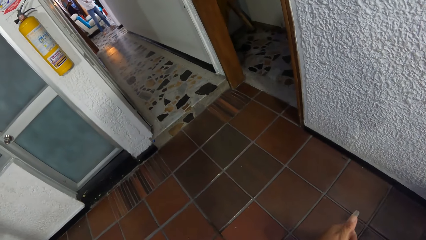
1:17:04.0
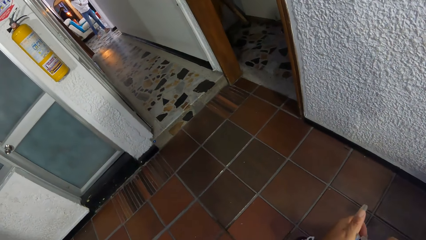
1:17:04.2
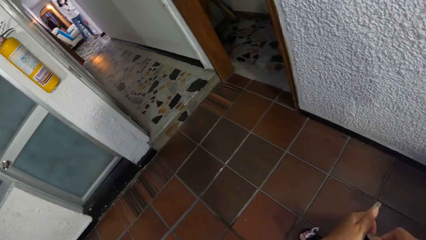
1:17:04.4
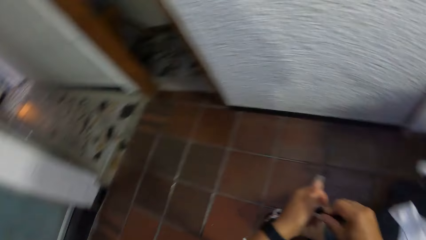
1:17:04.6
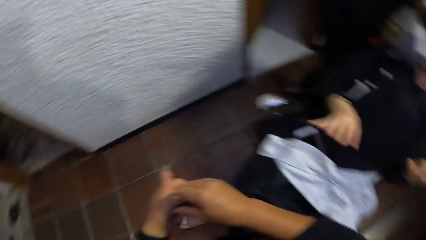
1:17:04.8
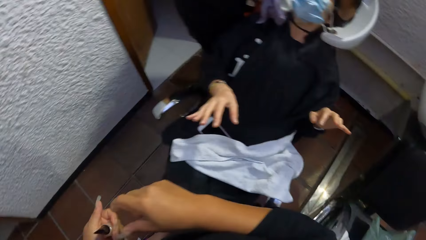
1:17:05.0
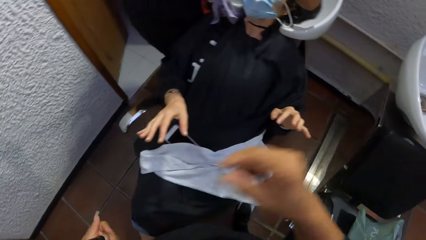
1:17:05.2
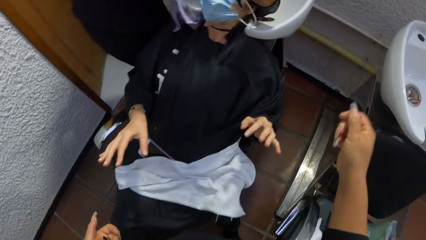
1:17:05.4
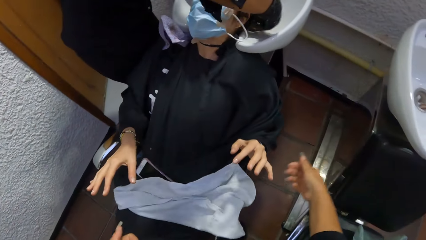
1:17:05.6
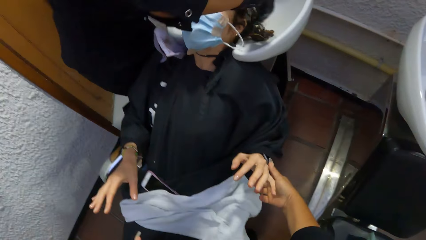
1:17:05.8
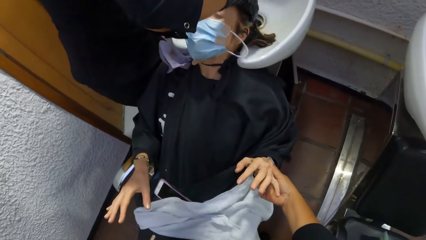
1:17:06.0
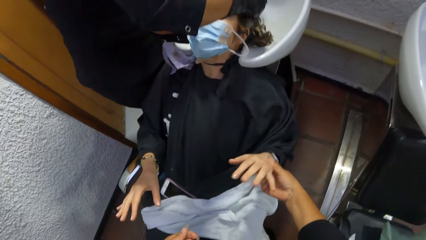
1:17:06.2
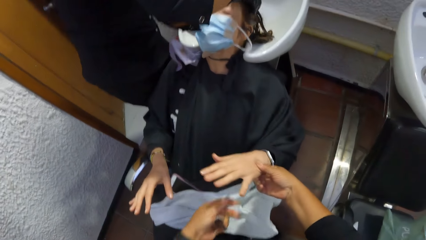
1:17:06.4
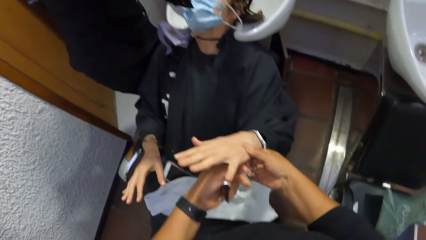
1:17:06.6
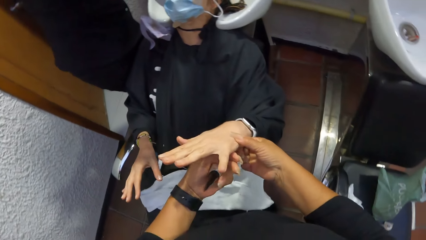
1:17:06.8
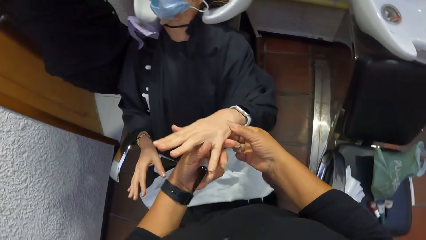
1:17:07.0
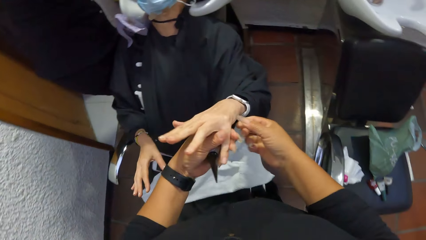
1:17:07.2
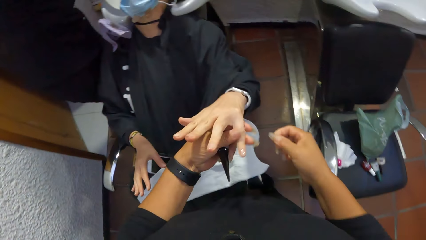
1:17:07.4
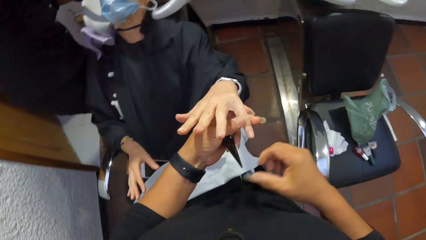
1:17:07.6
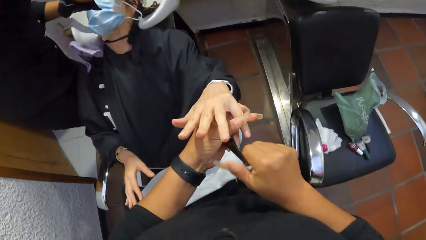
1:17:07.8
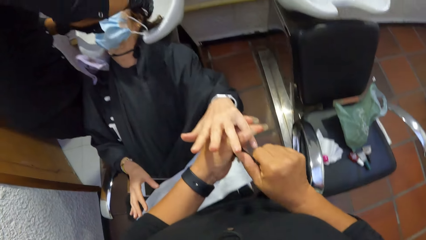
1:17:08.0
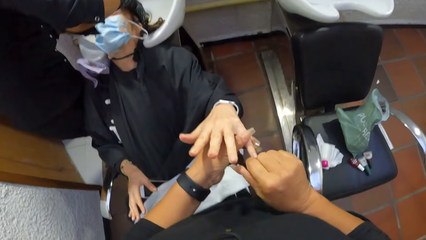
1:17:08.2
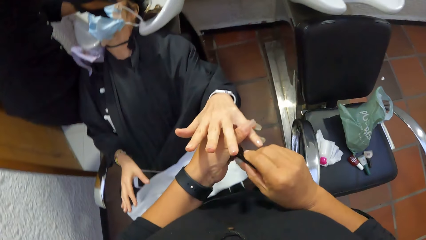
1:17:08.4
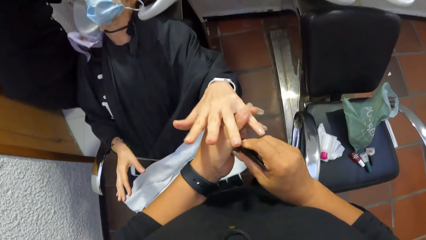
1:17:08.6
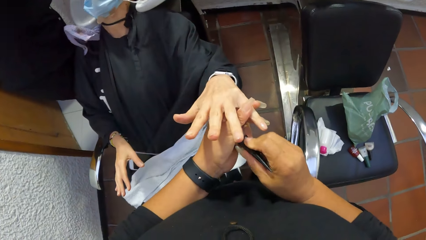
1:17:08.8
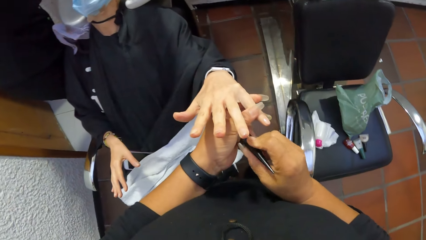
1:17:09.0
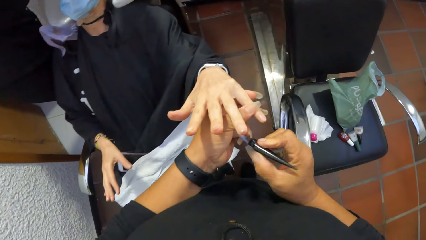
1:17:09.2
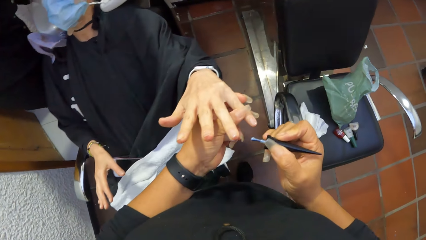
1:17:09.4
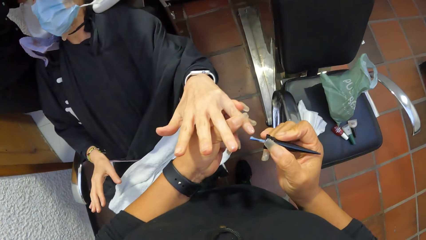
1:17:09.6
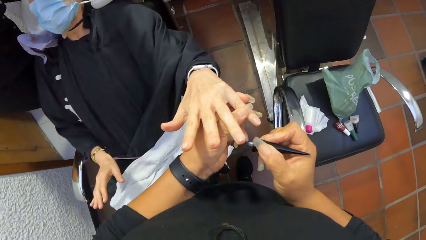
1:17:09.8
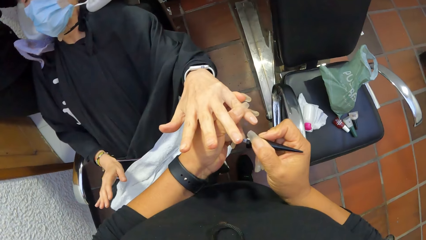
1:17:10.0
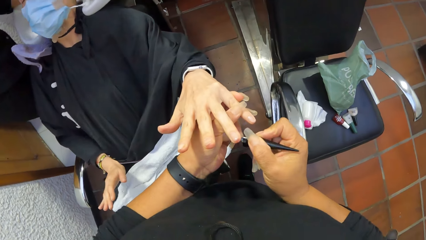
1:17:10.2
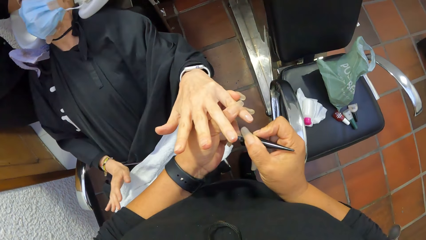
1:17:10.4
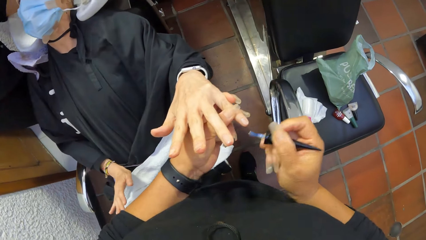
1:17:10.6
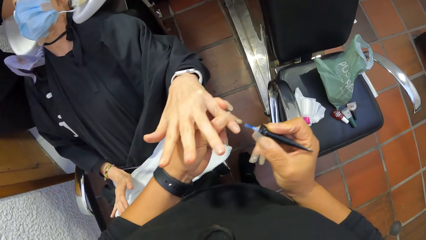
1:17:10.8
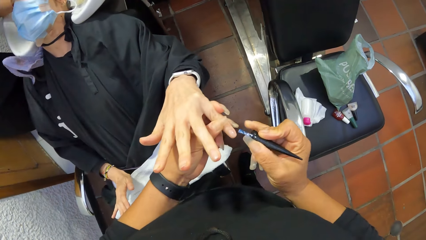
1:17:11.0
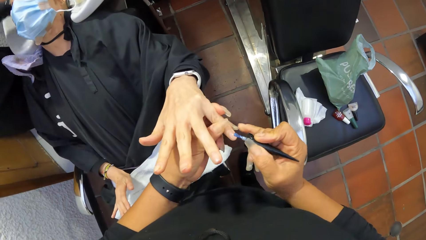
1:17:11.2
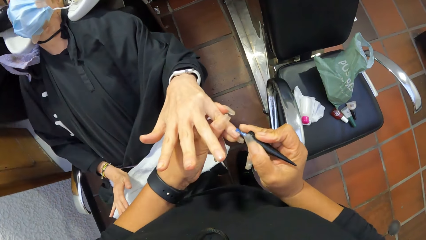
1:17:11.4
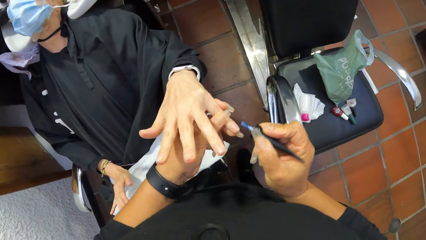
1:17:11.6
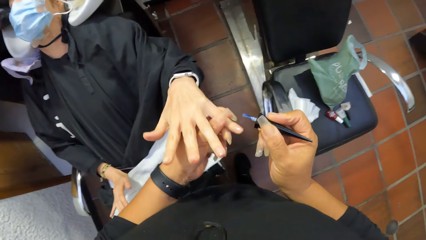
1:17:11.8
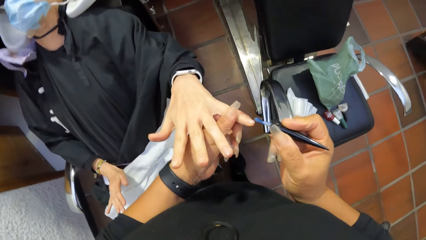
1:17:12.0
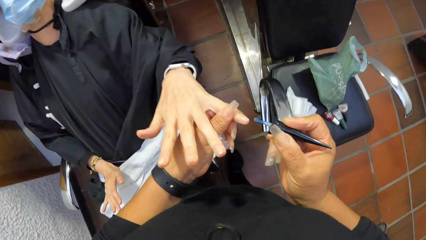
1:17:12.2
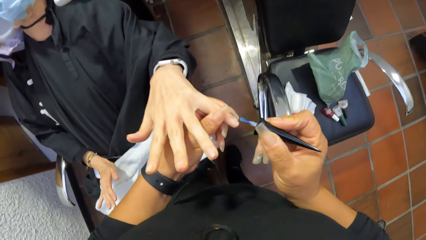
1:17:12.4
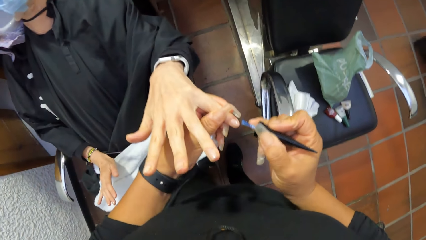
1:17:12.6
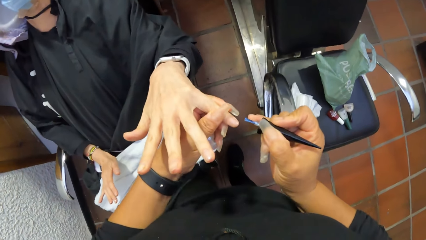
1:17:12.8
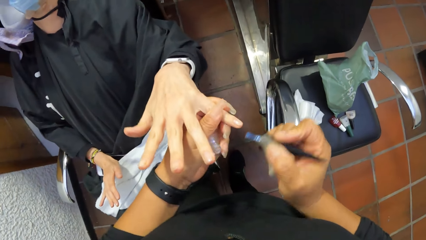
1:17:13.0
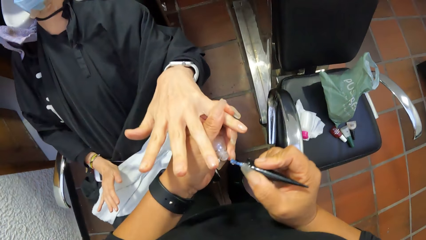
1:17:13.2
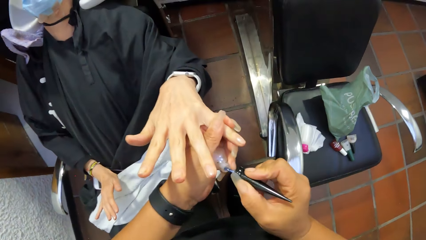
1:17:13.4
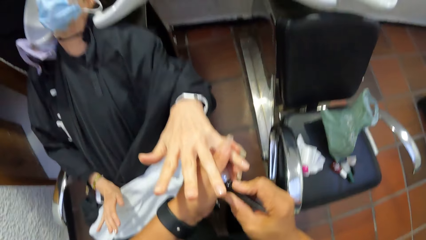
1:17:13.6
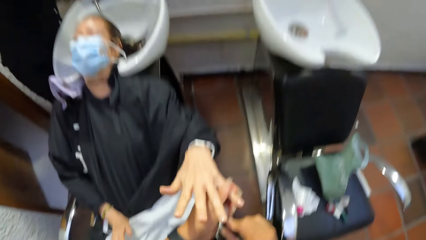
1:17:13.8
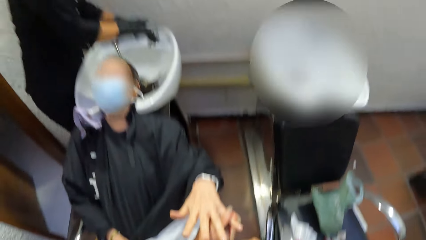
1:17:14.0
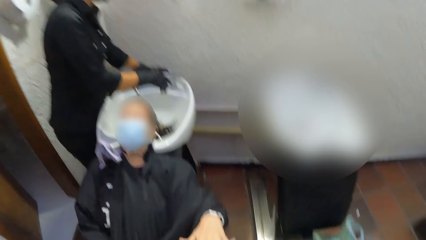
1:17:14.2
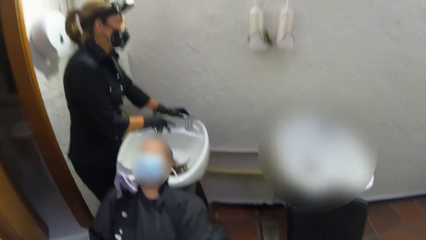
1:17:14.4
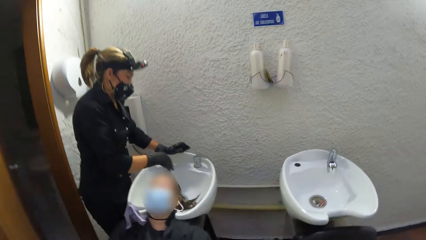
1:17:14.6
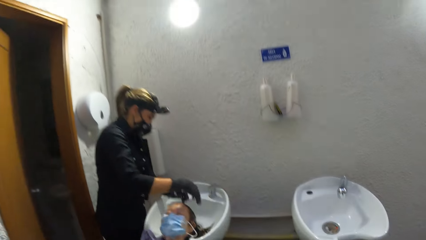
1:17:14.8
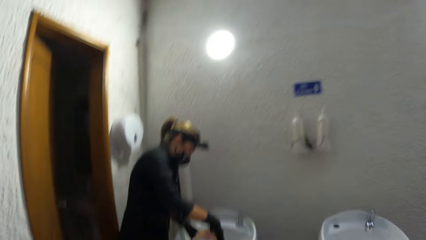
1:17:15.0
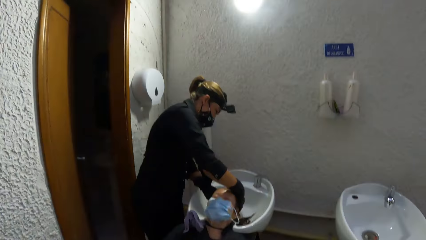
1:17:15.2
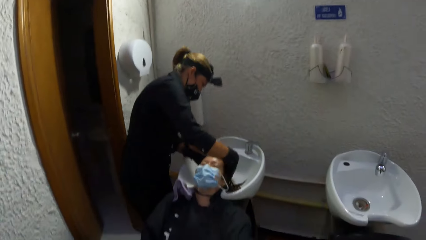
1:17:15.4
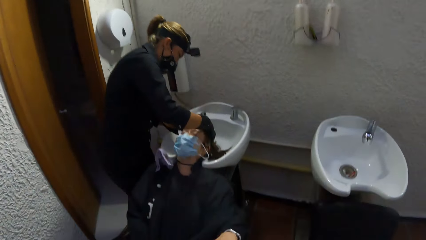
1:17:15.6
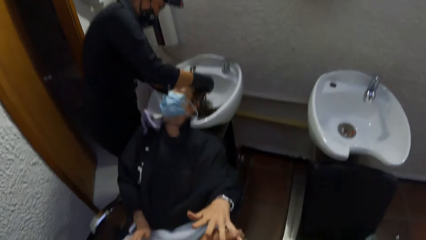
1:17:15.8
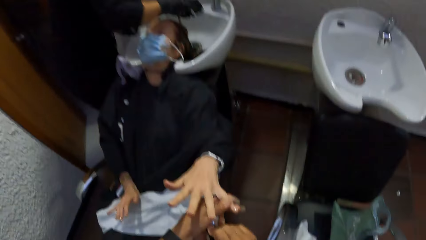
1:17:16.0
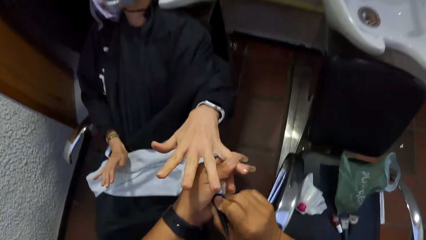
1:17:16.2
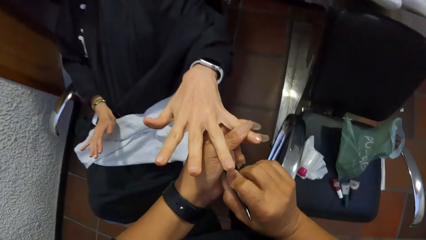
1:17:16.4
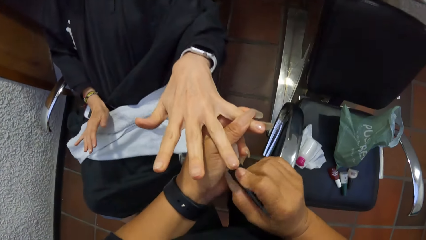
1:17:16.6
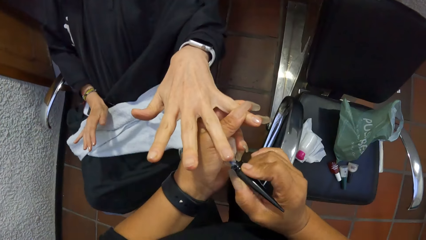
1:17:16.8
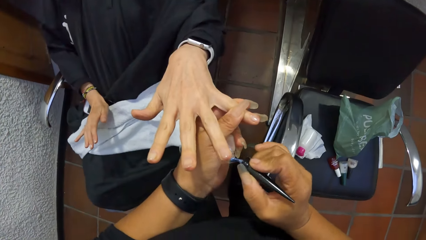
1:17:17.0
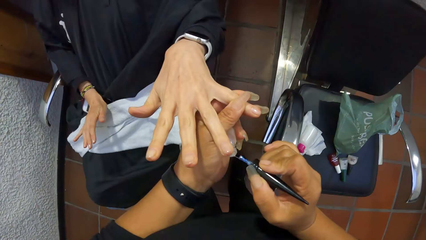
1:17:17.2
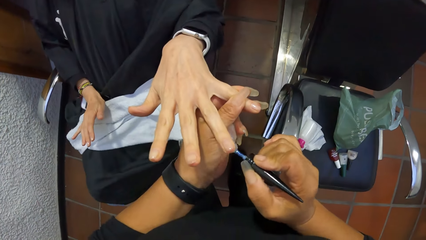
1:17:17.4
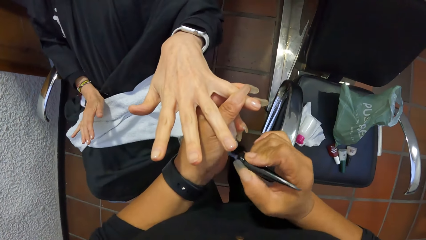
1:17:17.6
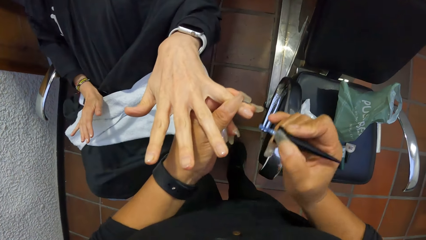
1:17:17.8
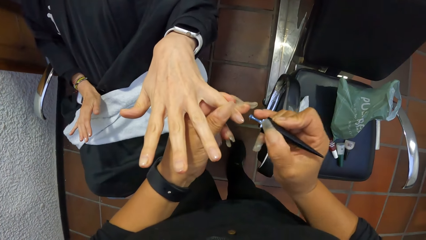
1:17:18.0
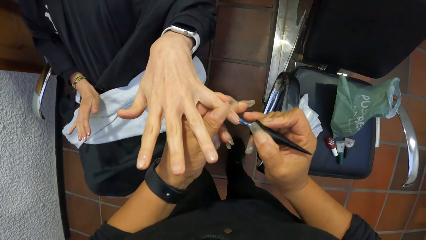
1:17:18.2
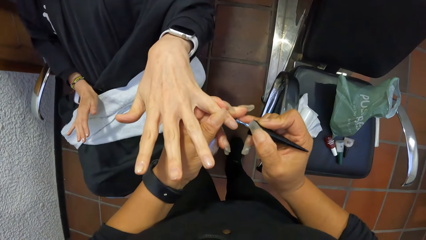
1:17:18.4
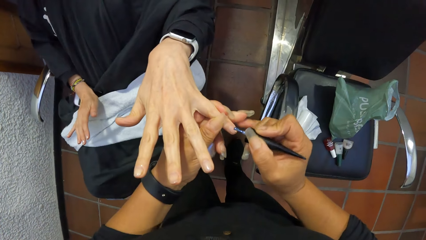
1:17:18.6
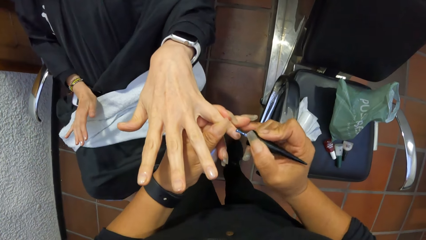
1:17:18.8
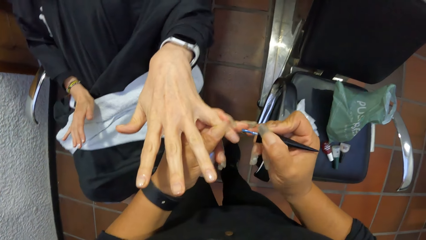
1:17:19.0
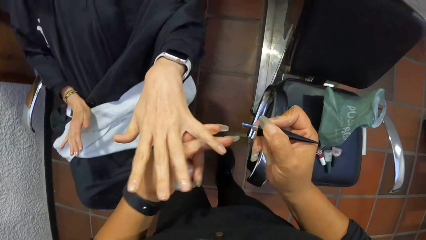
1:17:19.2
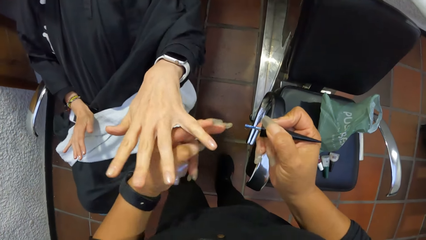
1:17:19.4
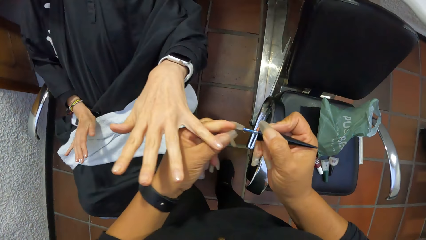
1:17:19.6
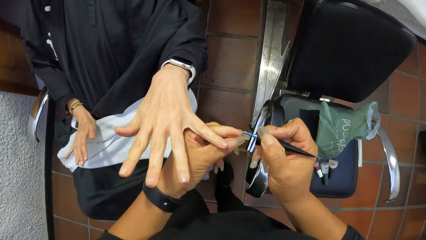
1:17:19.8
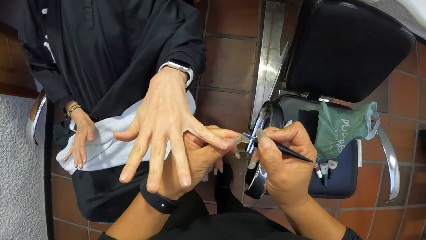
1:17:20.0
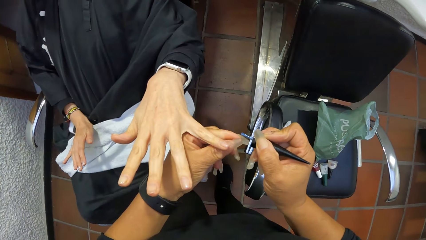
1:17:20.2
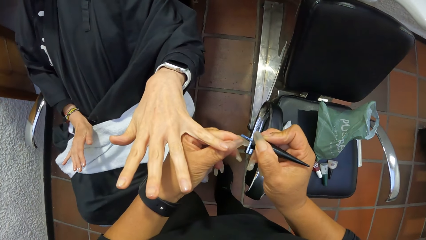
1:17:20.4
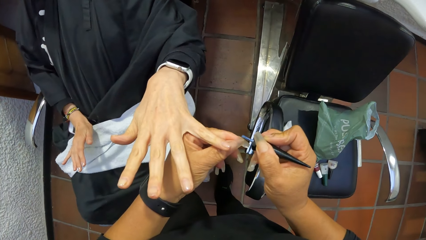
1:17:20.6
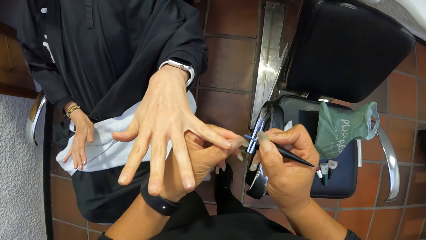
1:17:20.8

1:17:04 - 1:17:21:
The camera wearer opens the bottle of nail polish with her right hand. She holds the left hand of the woman with her right hand. She holds the left hand of the woman with both hands. She holds a finger on the left hand of the woman with her left hand. She picks a nail polish brush from the bottle of nail polish with her right hand. She dips the nail polish brush into the bottle of nail polish with her right hand. She moves her left hand with her right hand. She dips the nail polish brush into the bottle of nail polish with her right hand. Another woman closes a tap on the hair wash sink with both hands, lifts her right hand from the tap, and lifts her left hand from the tap. The other woman washes the hair of the first woman in the hair wash sink with both hands. The camera wearer dips the nail polish brush into the bottle of nail polish with her right hand. She lifts the nail polish brush from the bottle of nail polish with her right hand.
